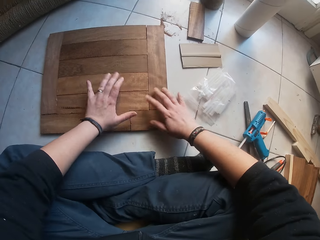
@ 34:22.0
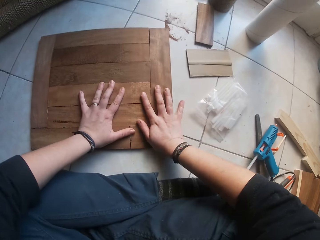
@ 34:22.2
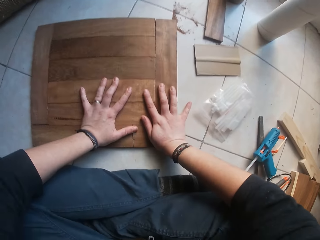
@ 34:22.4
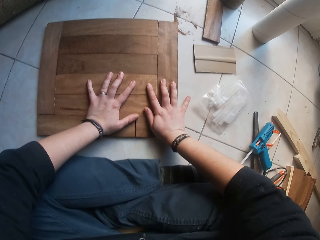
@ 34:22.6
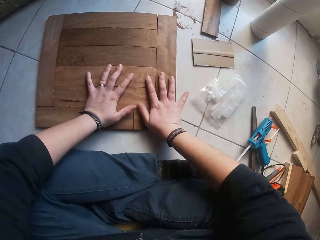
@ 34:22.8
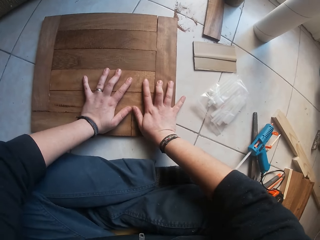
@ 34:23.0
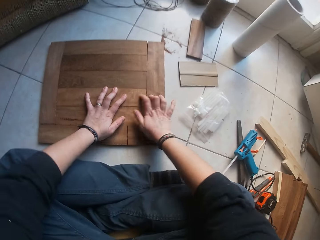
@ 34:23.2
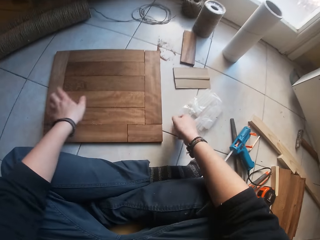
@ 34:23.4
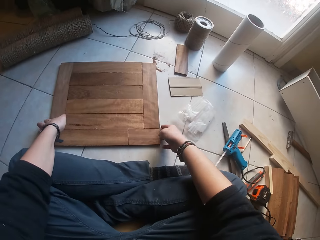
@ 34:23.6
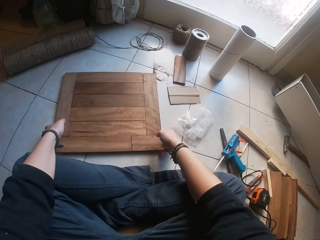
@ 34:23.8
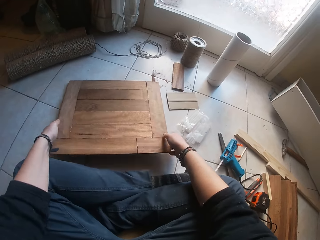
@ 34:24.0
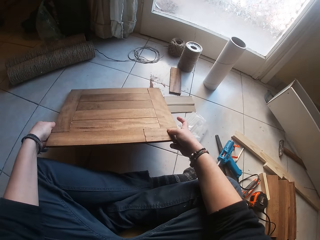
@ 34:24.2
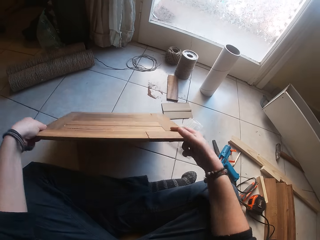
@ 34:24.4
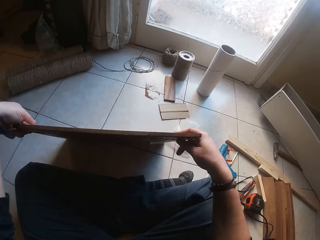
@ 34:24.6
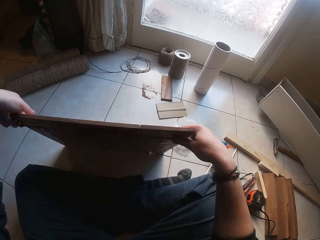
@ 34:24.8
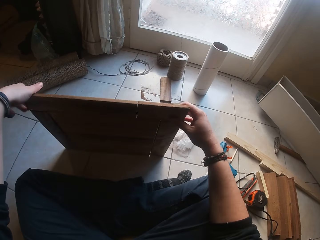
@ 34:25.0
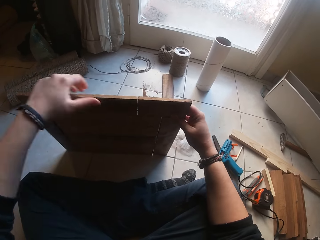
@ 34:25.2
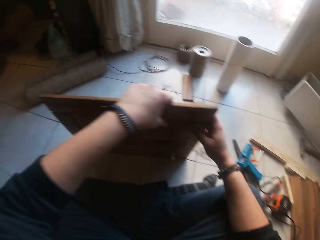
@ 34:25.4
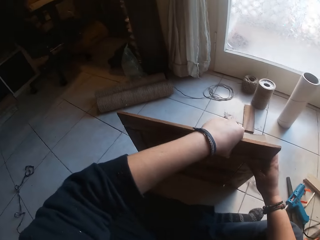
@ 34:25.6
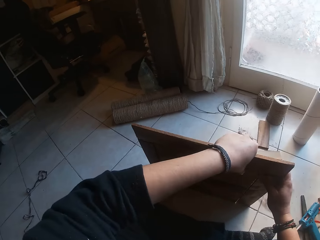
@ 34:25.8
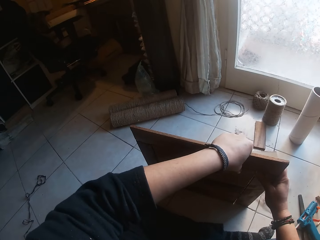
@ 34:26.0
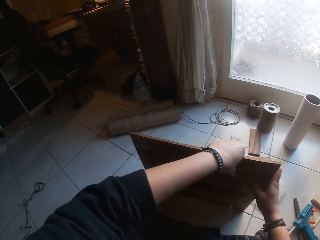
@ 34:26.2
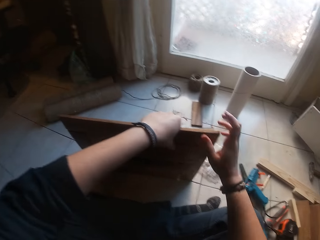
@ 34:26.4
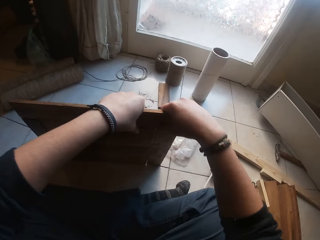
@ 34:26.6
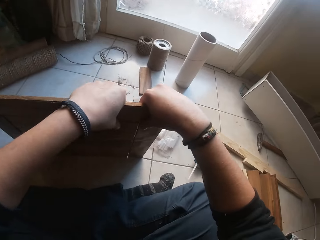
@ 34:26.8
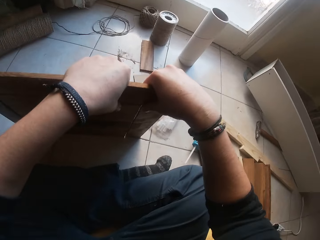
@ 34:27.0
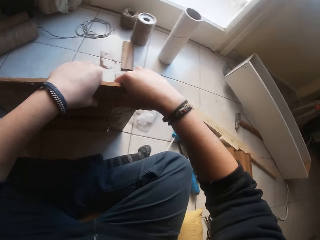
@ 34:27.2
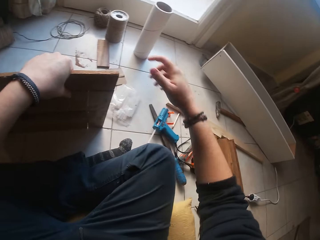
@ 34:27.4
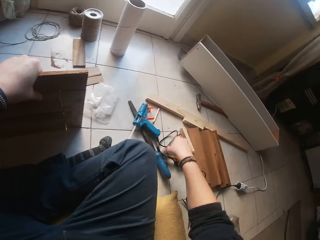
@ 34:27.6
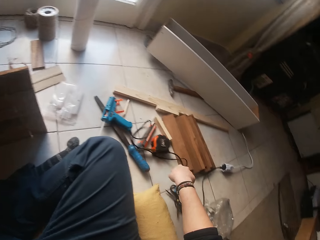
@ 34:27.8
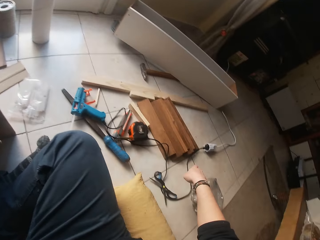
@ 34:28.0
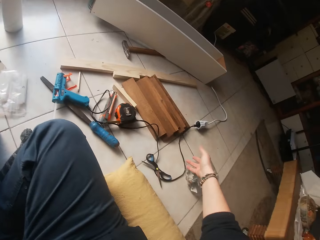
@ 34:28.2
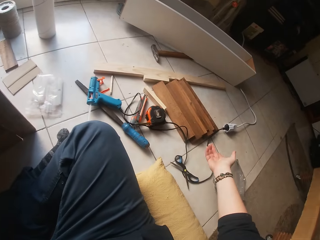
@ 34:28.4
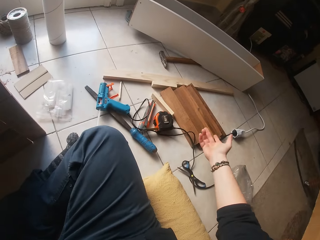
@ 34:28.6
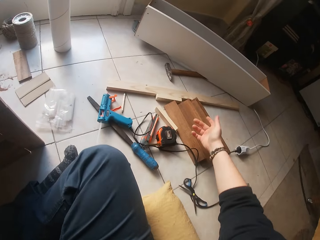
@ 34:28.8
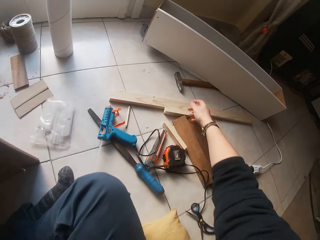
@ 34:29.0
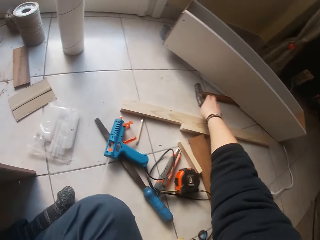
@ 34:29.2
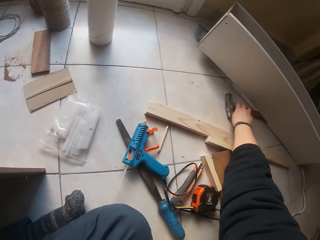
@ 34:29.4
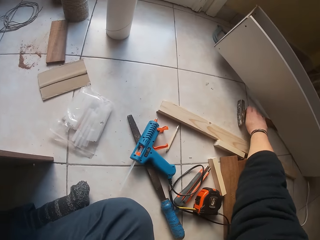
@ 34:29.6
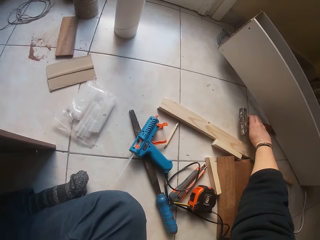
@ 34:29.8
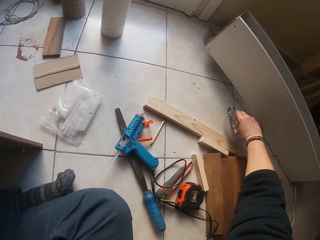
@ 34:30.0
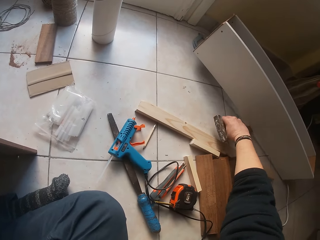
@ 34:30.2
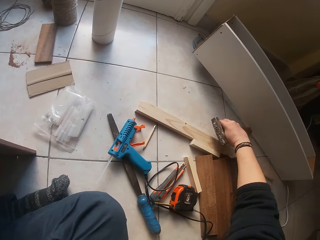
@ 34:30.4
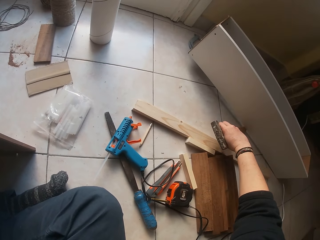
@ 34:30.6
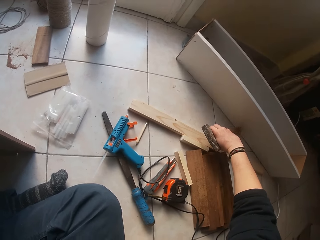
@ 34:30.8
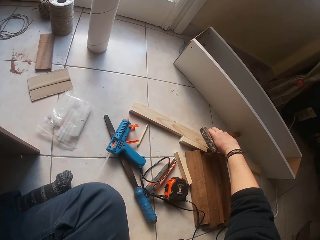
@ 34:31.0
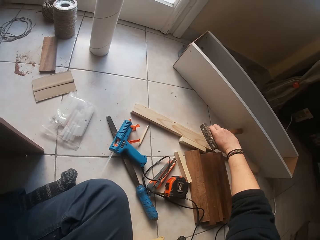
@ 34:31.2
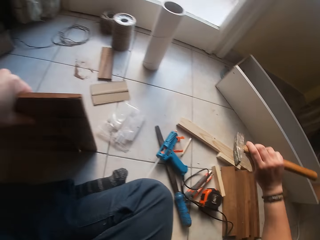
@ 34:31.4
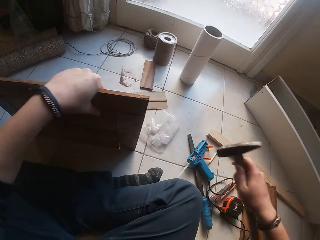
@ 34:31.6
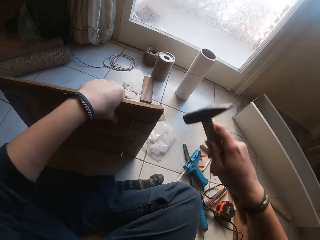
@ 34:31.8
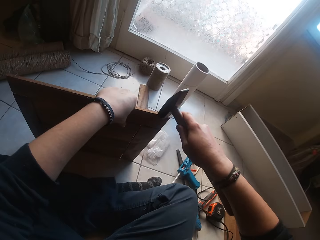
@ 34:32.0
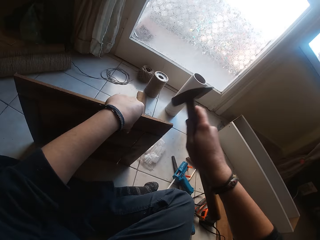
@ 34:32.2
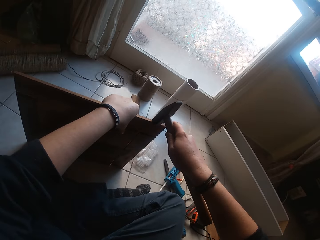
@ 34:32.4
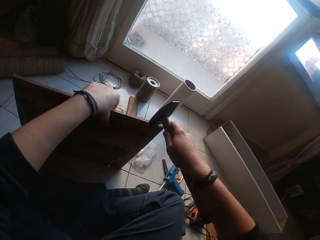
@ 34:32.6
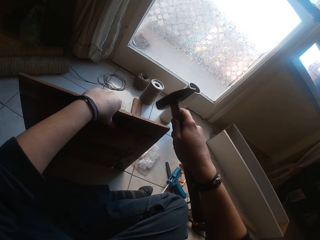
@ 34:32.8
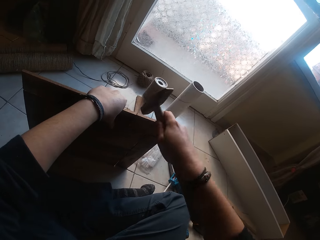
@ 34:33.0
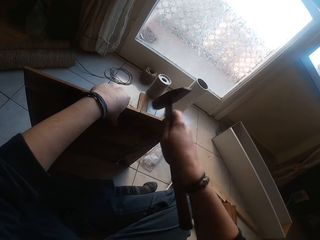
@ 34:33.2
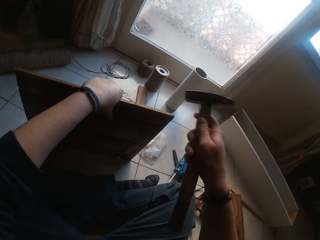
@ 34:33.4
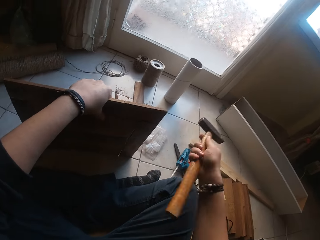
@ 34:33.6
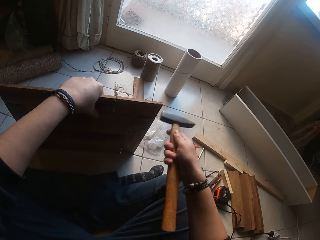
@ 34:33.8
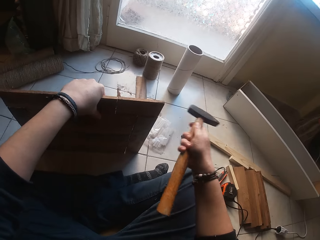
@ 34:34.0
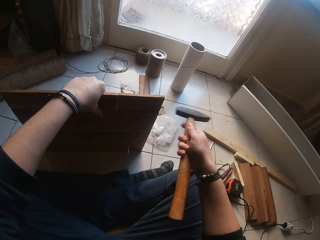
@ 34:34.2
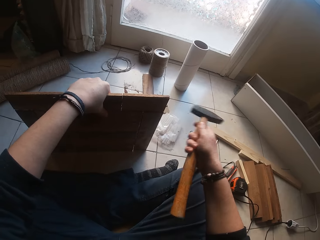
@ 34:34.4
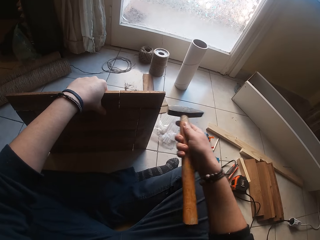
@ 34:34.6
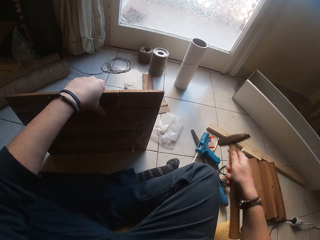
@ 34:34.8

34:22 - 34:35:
The camera wearer raises the wooden structure from the floor with his two hands. He attaches the piece of wood firmly on the wooden structure with his two hands. He picks up a hammer from the floor with his right hand. He hits the glued edge of the wooden structure with the hammer in his right hand.

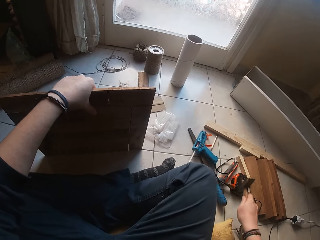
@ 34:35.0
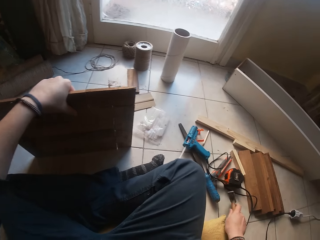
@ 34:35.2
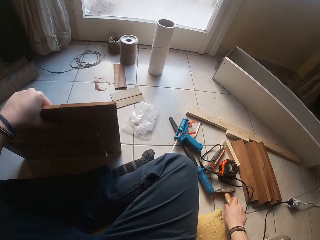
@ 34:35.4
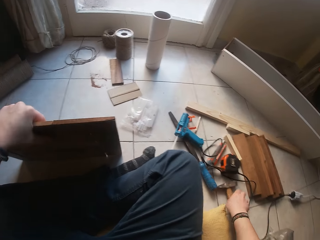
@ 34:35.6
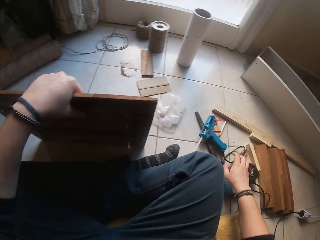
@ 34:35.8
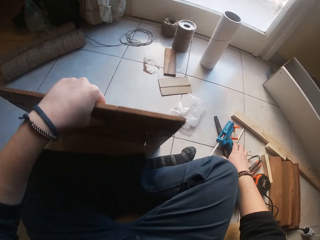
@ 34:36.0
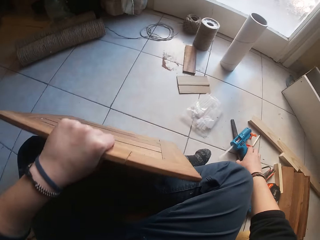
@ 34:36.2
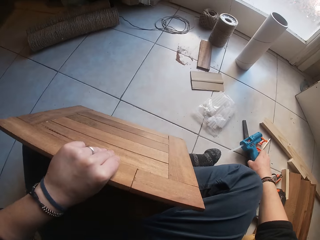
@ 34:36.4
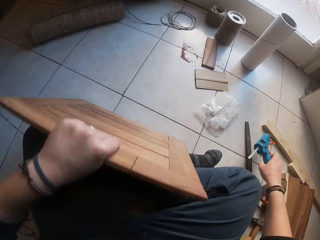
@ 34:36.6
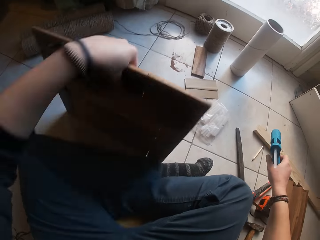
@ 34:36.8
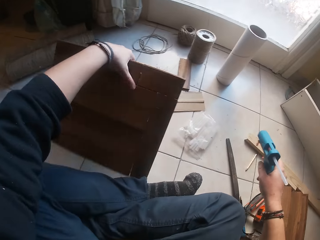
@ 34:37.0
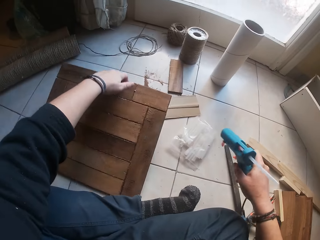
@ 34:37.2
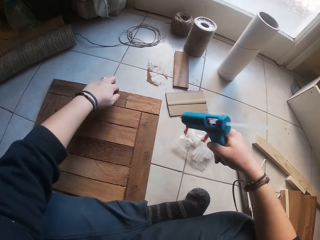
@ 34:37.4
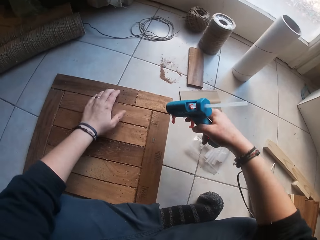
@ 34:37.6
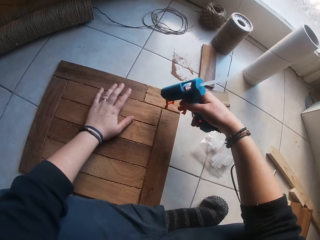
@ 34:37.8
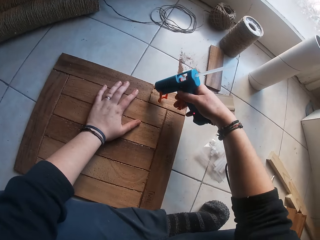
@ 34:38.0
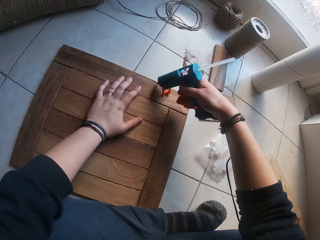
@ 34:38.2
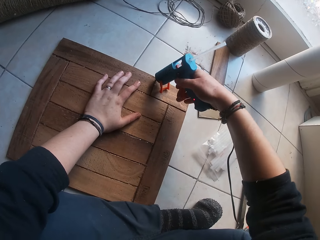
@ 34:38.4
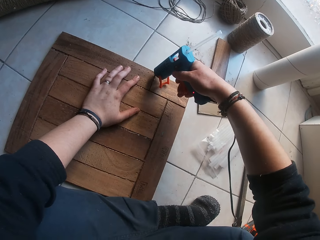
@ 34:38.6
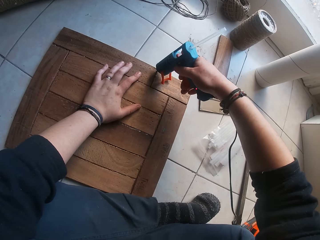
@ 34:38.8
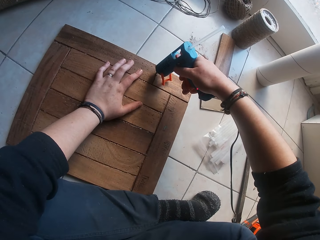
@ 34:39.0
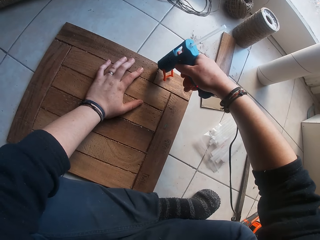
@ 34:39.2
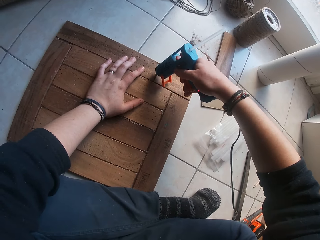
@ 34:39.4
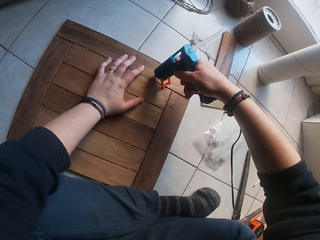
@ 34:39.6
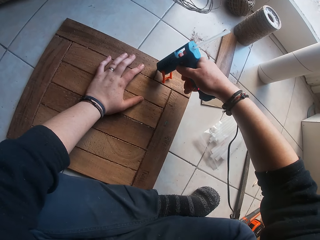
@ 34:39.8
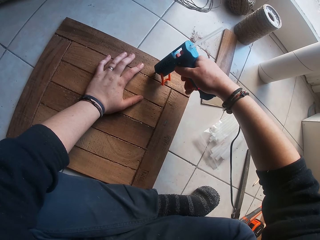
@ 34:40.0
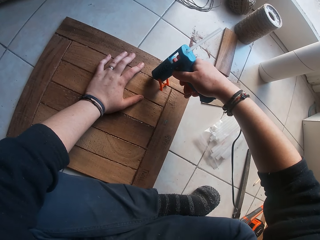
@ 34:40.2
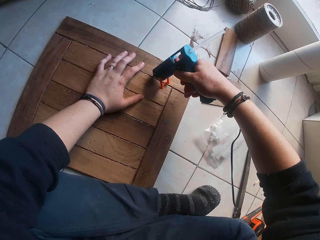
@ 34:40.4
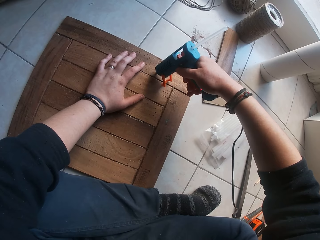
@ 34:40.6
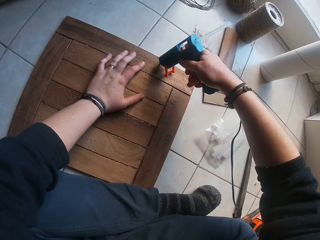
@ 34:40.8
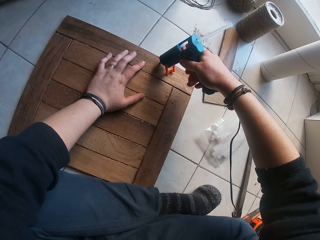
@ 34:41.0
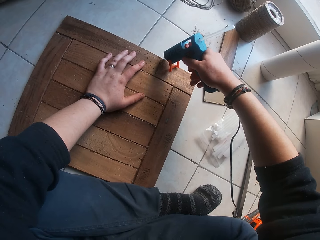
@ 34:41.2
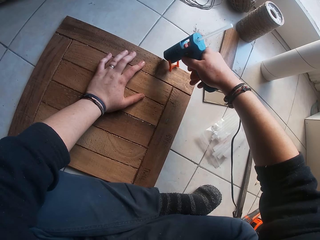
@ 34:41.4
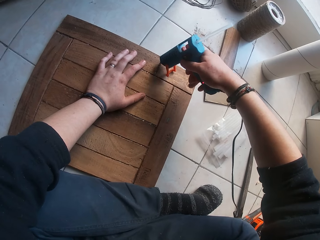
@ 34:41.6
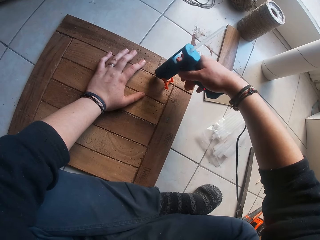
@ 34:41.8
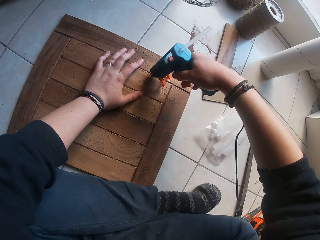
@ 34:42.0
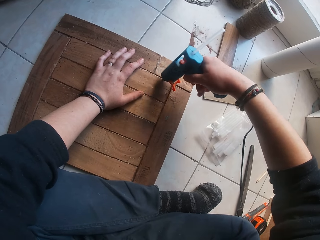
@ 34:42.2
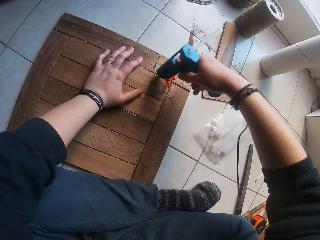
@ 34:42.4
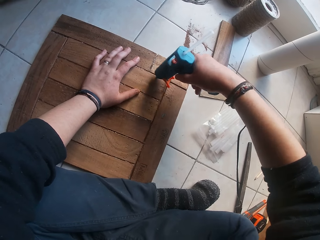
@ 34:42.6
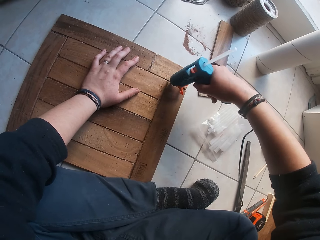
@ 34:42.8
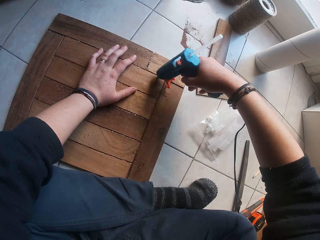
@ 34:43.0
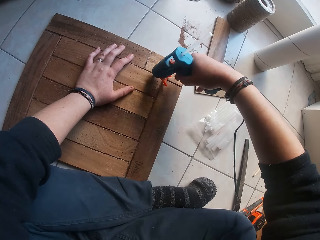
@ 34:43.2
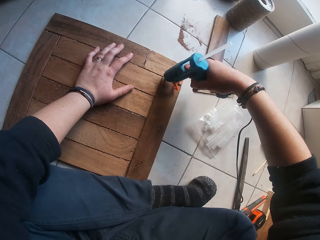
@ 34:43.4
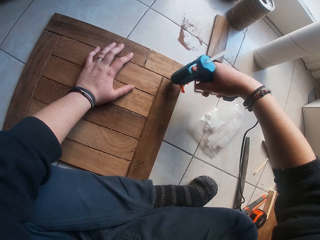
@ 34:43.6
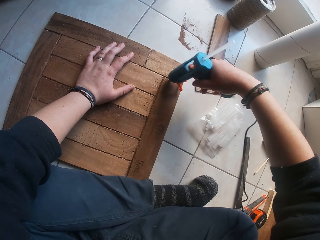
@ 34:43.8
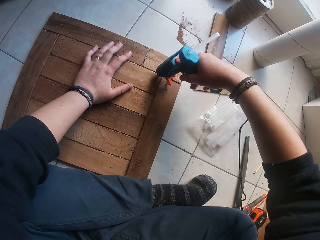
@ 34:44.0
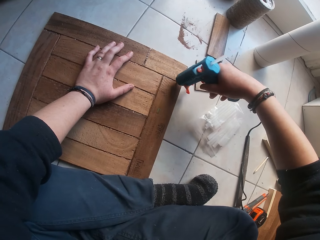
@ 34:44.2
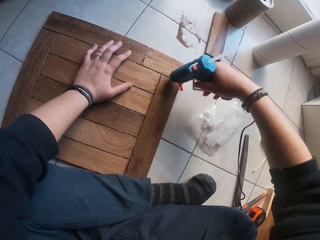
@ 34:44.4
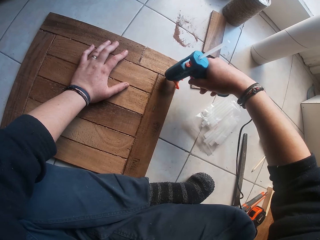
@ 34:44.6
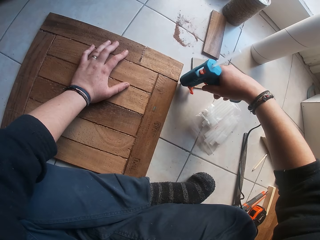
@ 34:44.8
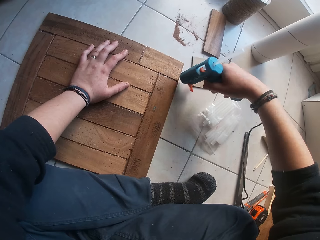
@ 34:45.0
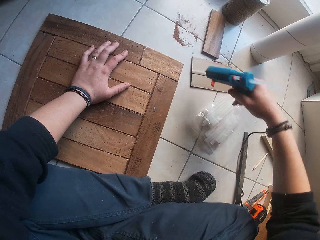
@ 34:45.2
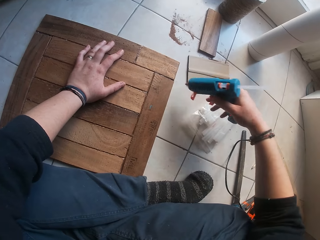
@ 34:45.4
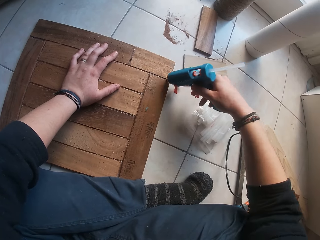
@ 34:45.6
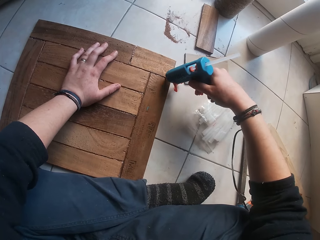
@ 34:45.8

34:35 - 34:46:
The camera wearer places the hammer on the floor with his right hand. He picks up the glue gun from the floor with his right hand. He places the wooden structure on the floor with his left hand. He applies glue on the edge of the wooden structure on the floor with the glue gun in his right hand.
